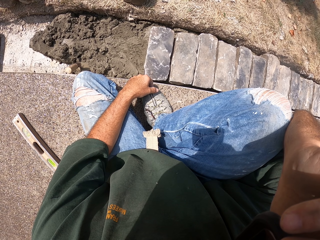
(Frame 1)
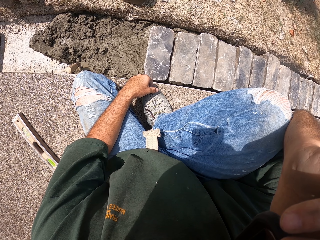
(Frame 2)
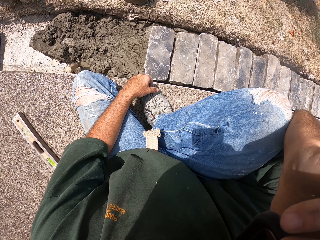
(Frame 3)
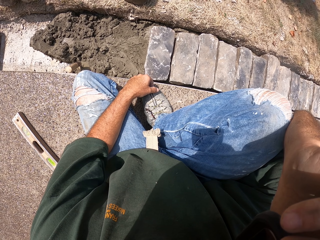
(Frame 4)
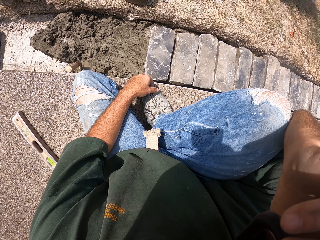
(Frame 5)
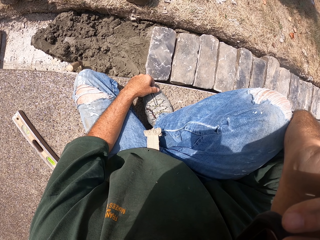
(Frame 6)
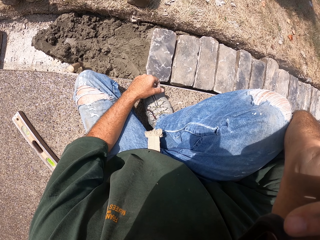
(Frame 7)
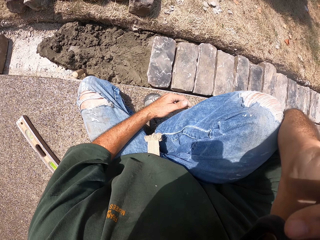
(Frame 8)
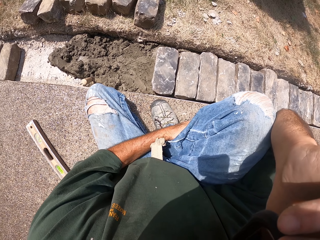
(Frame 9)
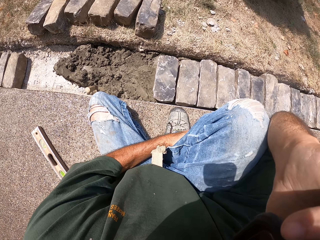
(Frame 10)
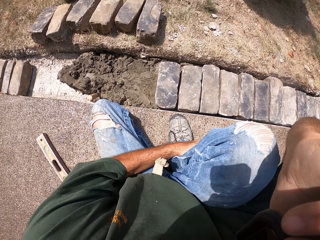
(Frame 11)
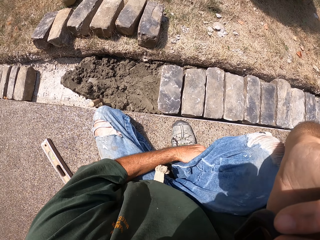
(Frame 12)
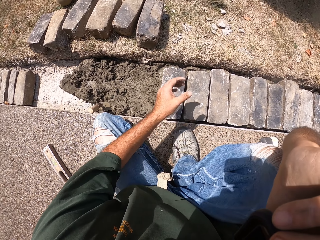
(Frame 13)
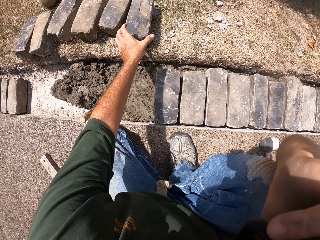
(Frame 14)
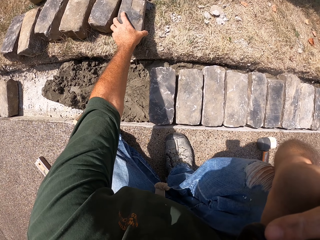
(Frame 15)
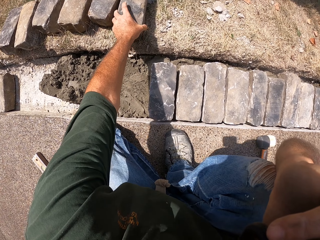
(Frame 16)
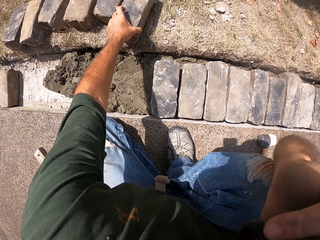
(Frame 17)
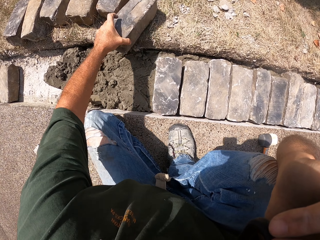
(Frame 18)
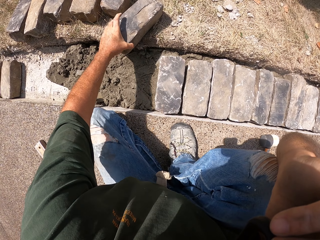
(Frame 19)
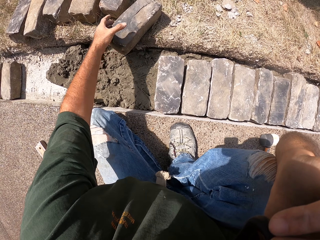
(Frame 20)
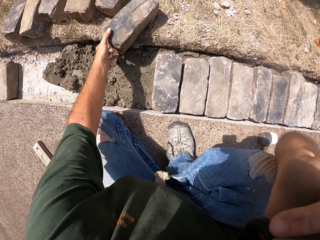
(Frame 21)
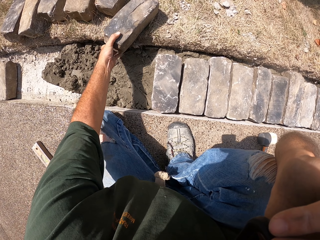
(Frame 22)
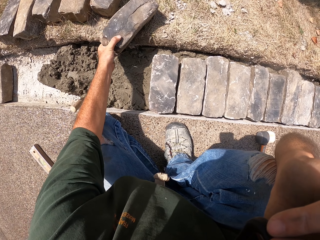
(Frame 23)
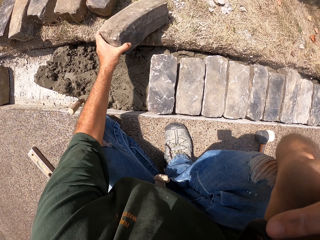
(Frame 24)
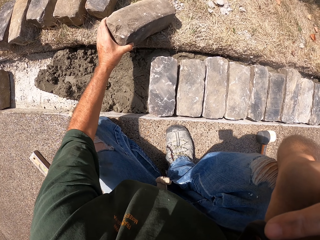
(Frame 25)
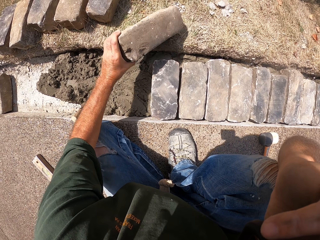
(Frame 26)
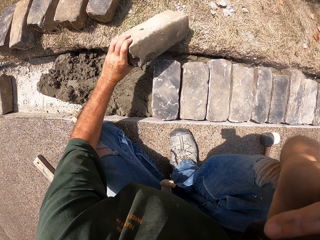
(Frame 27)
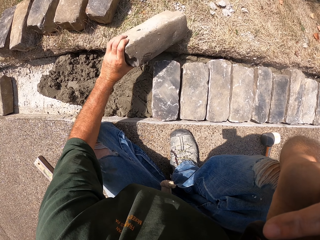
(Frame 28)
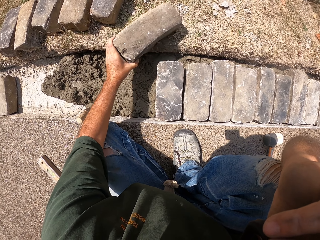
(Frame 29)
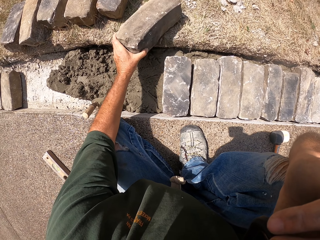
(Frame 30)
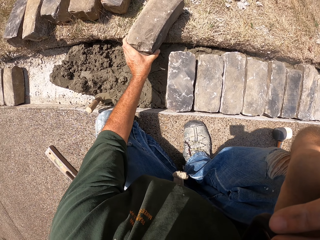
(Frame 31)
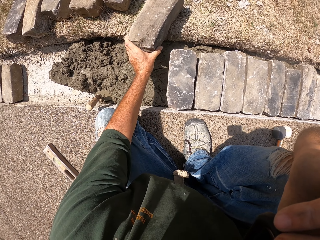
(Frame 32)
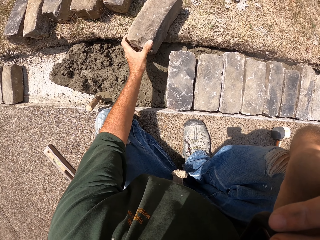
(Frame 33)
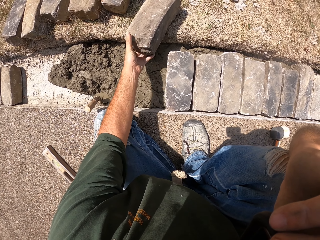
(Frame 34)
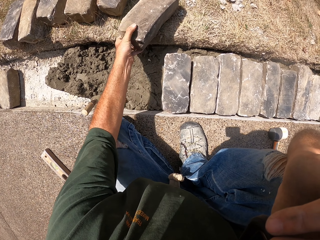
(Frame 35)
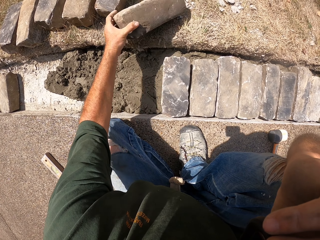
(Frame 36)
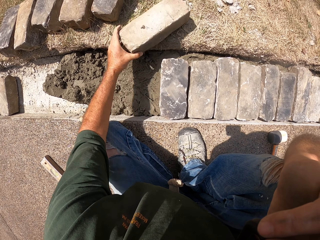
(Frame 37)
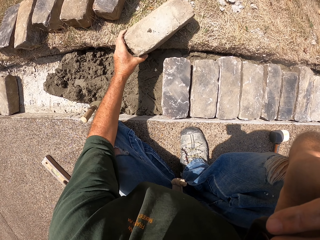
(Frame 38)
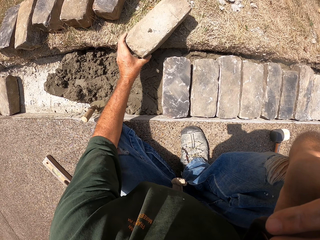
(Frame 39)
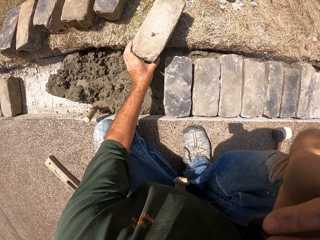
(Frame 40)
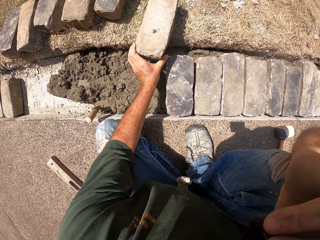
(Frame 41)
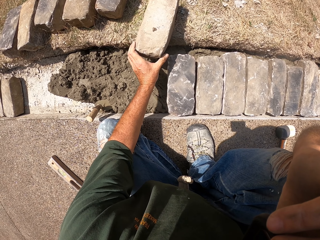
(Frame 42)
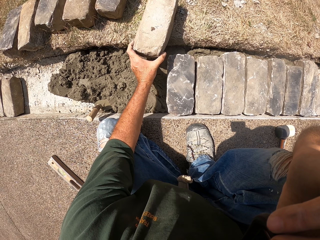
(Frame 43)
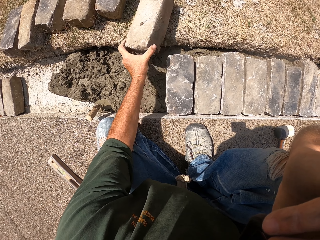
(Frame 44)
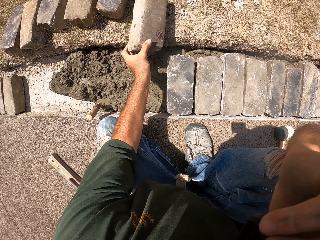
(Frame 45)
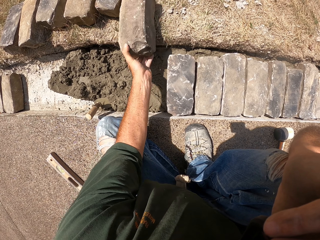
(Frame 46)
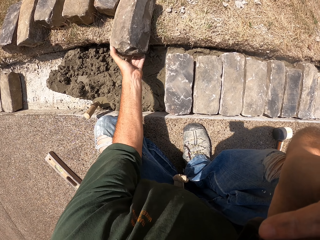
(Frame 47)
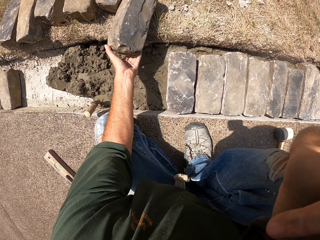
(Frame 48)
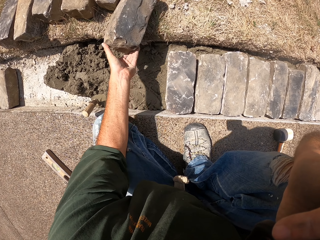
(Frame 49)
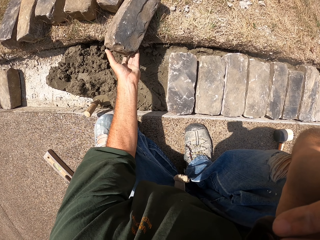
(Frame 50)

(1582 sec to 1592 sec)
The camera wearer turns a brick. They adjust a stone block.

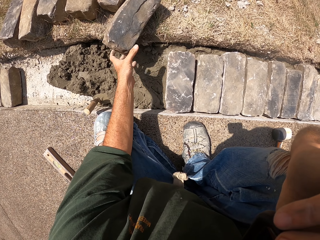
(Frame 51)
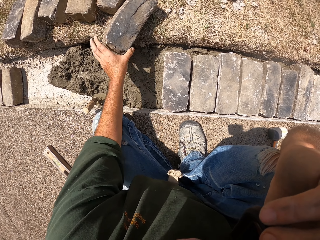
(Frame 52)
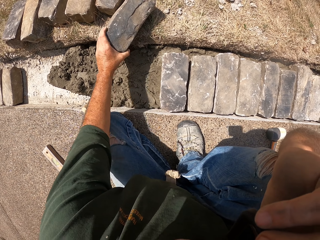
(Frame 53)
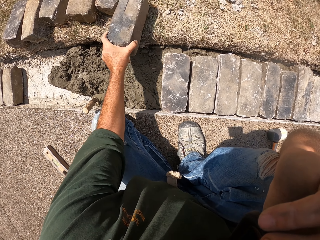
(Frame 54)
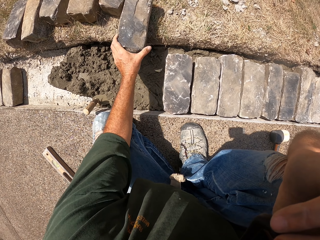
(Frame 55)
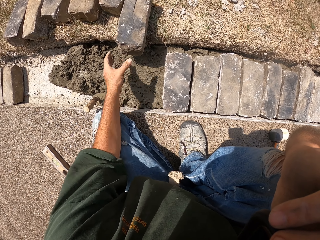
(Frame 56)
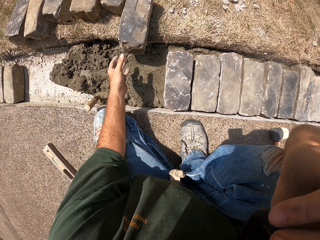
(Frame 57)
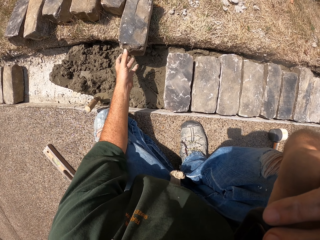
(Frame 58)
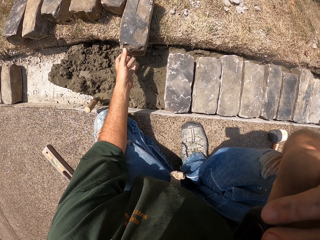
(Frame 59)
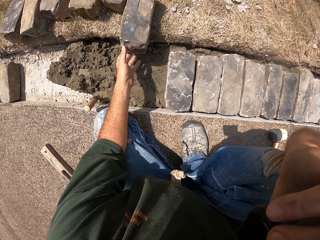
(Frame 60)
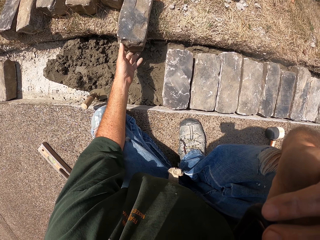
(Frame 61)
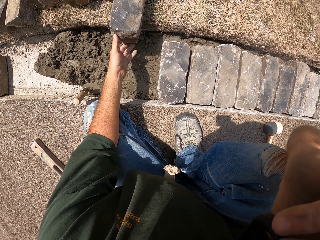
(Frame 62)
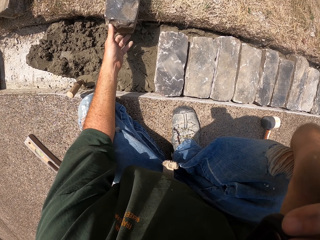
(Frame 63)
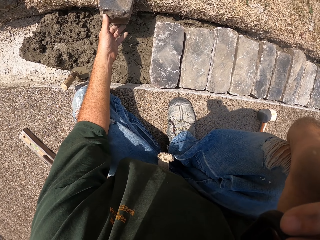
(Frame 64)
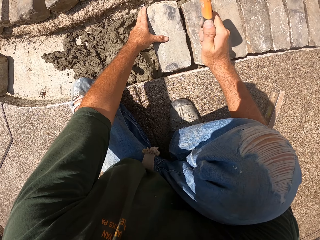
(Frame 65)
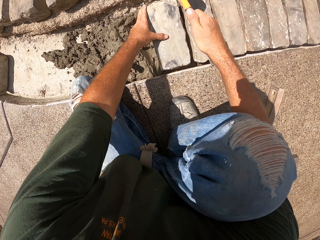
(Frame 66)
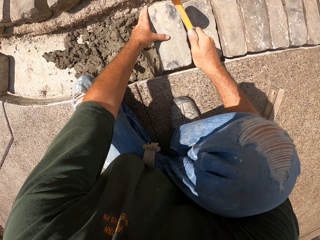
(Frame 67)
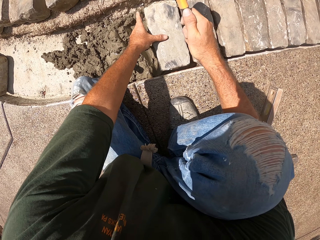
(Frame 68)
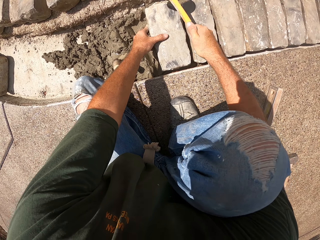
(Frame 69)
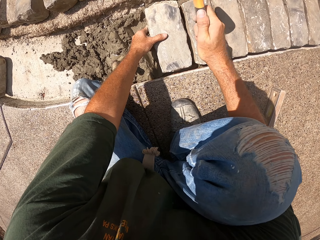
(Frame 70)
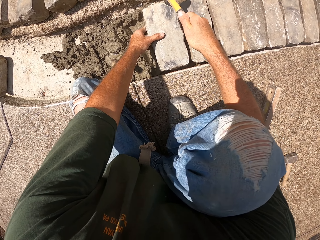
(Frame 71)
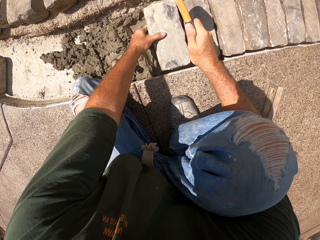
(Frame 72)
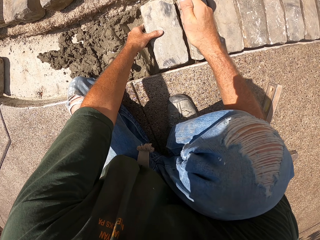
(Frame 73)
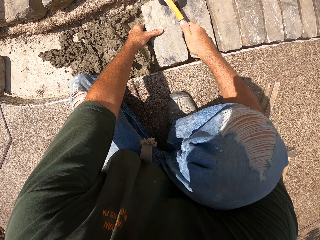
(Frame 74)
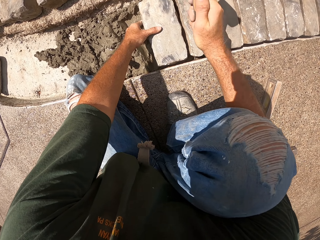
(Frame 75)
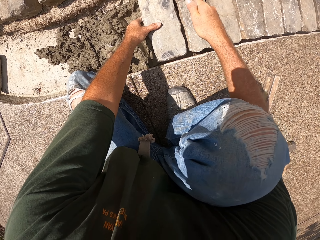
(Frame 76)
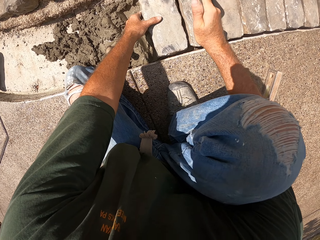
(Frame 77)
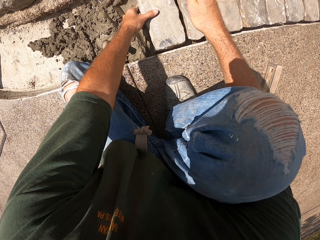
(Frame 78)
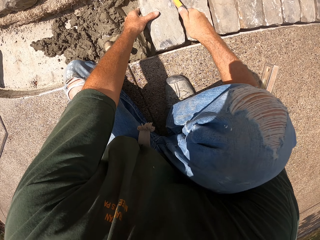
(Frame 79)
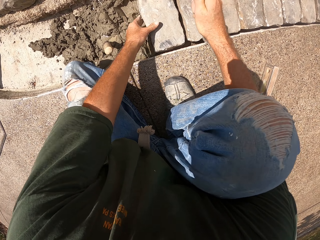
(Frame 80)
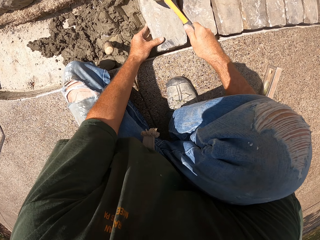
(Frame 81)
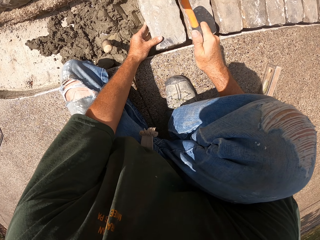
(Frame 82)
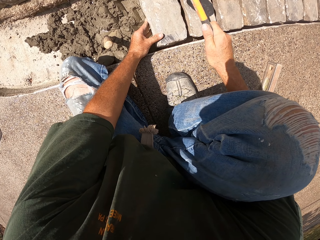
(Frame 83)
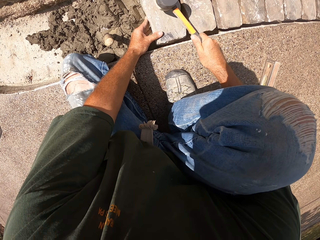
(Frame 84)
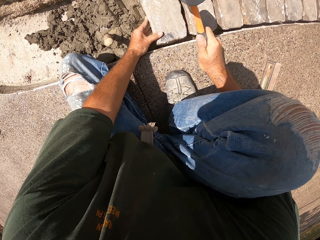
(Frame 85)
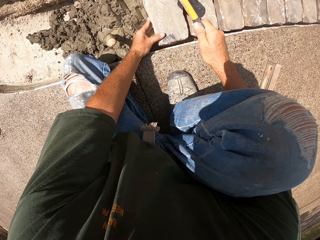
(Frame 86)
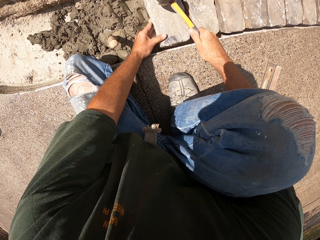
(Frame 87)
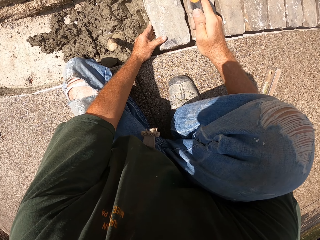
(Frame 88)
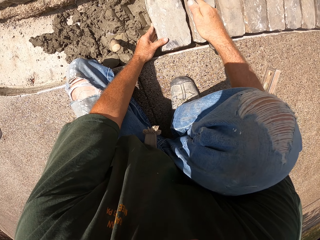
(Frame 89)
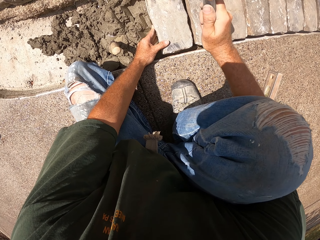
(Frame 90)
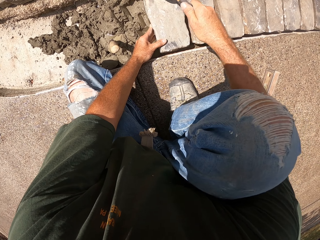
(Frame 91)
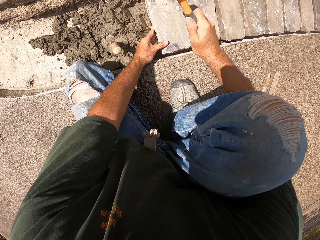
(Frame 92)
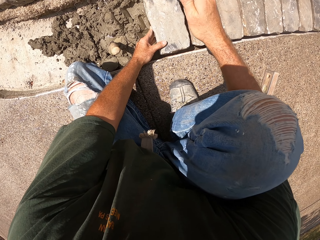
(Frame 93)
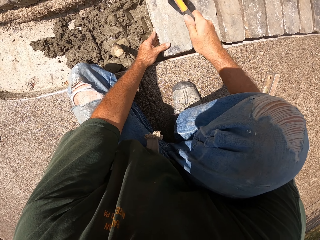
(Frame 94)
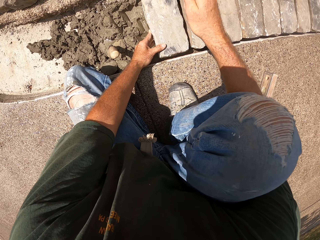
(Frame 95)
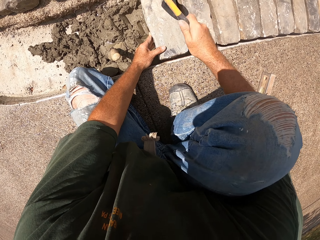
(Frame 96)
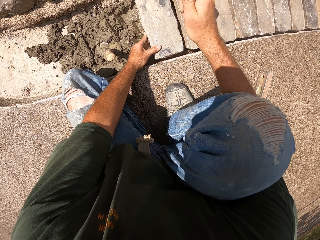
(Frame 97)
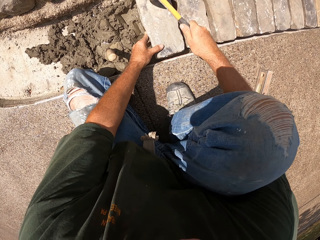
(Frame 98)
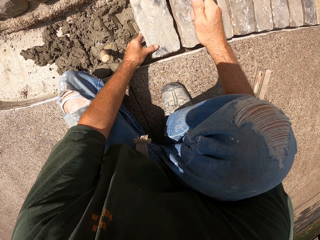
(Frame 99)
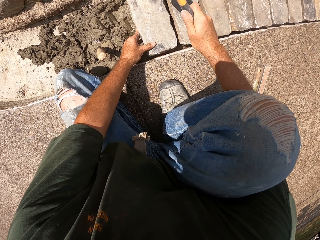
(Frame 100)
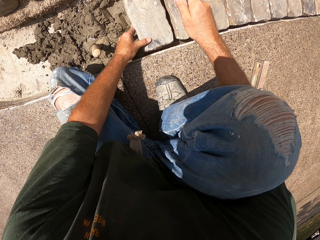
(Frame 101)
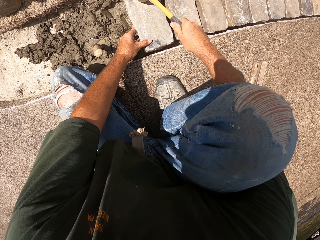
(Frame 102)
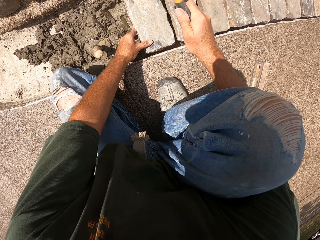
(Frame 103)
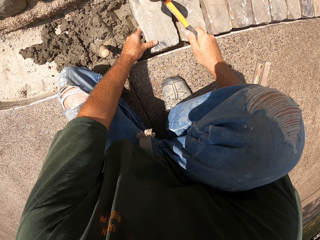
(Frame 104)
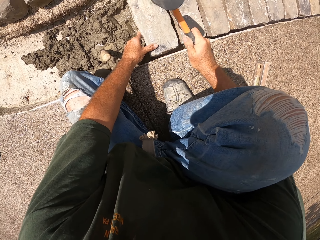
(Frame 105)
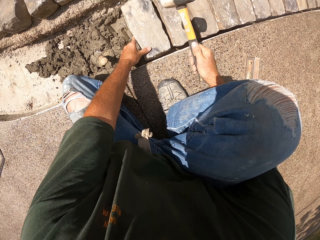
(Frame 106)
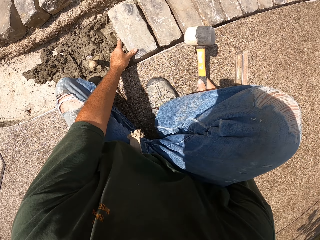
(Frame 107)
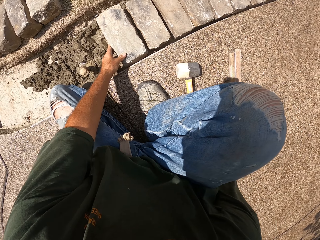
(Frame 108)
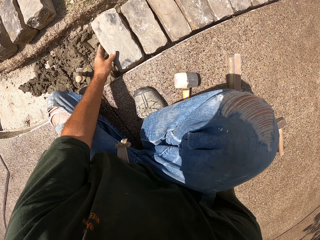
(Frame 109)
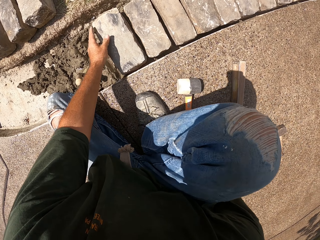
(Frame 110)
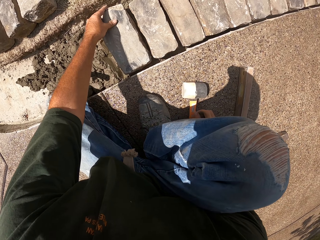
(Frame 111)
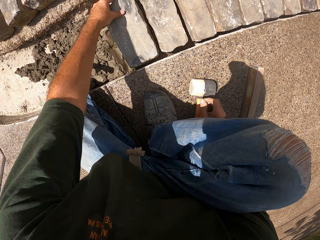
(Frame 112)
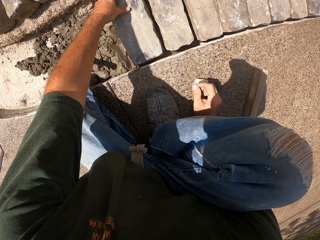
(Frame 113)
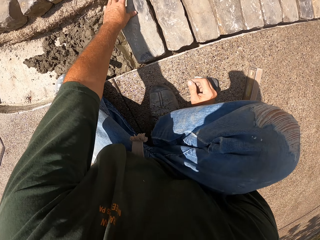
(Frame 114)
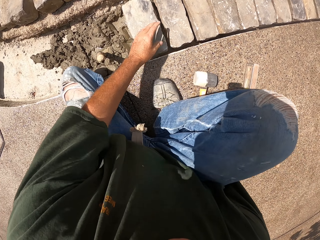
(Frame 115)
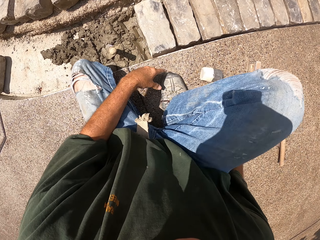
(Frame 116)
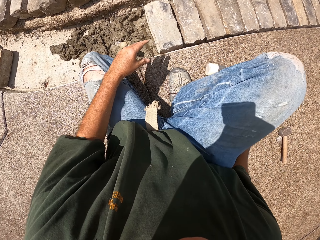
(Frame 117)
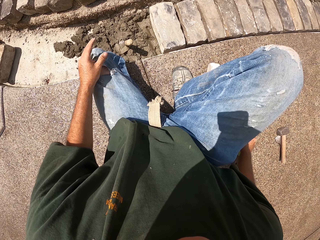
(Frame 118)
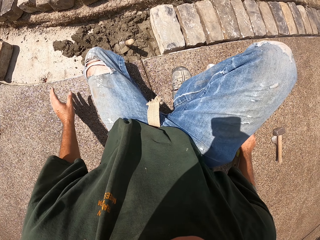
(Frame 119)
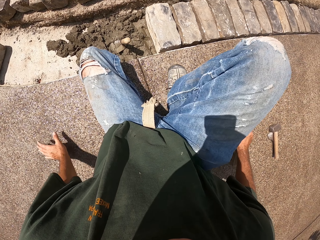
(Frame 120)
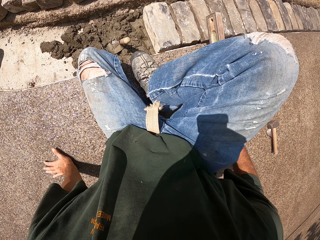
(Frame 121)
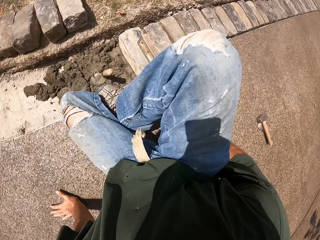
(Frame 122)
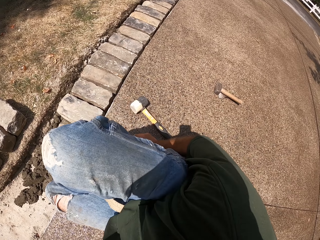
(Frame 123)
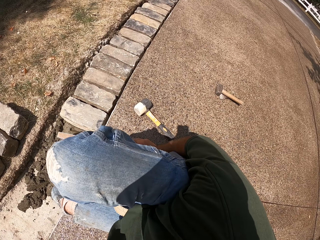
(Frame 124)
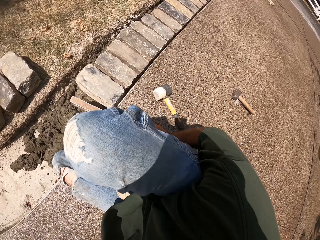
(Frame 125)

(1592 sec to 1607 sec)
The camera wearer hits the brick with a hammer. They drop the hammer.
